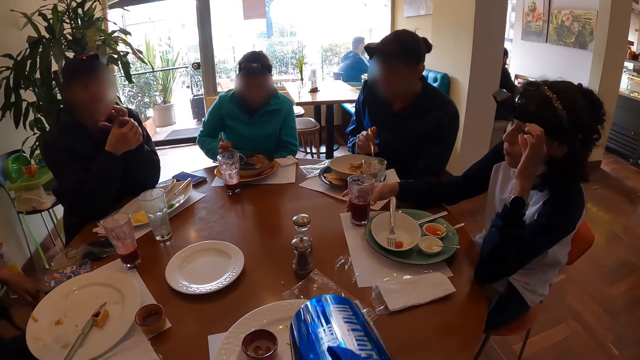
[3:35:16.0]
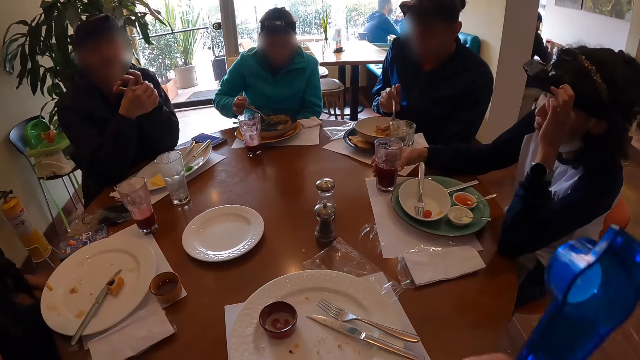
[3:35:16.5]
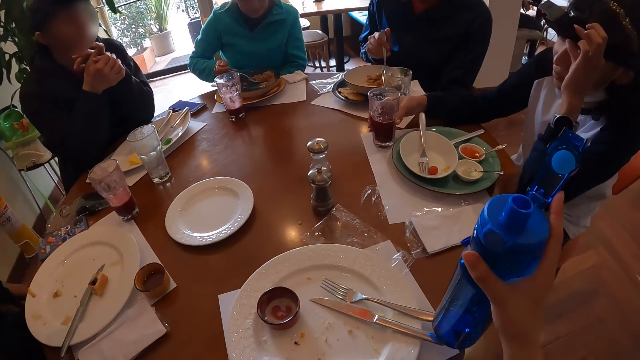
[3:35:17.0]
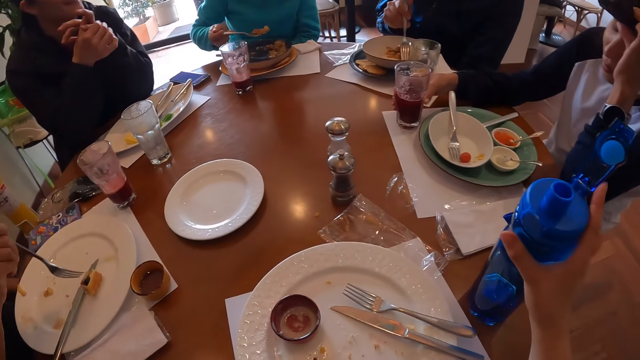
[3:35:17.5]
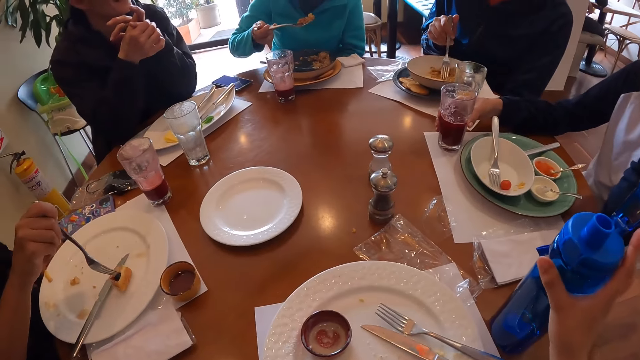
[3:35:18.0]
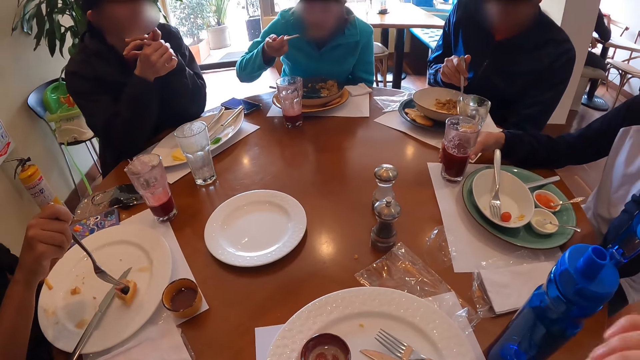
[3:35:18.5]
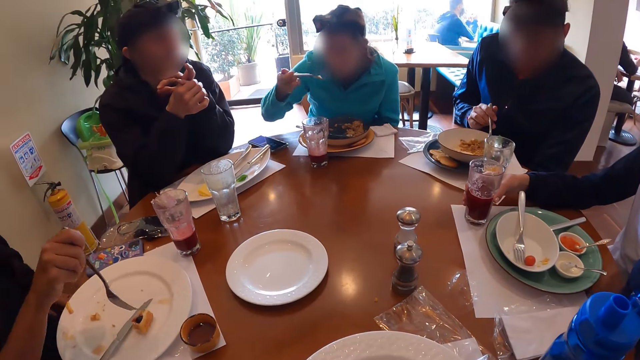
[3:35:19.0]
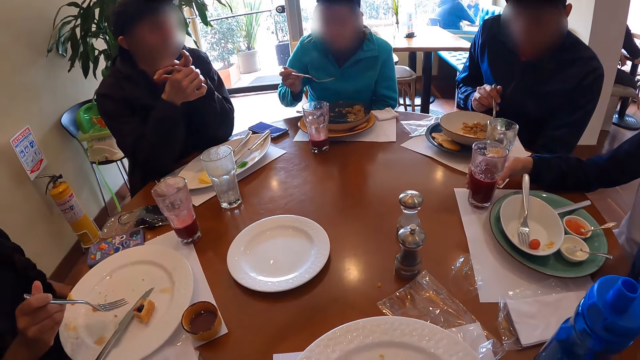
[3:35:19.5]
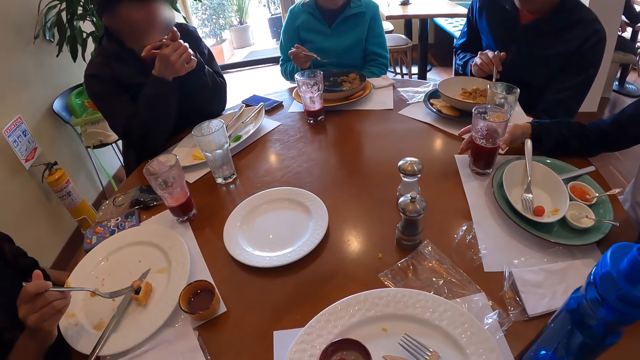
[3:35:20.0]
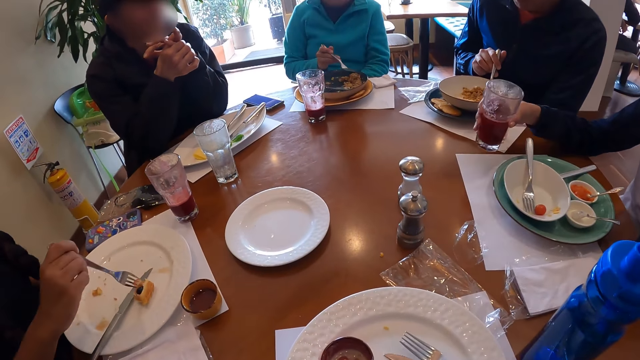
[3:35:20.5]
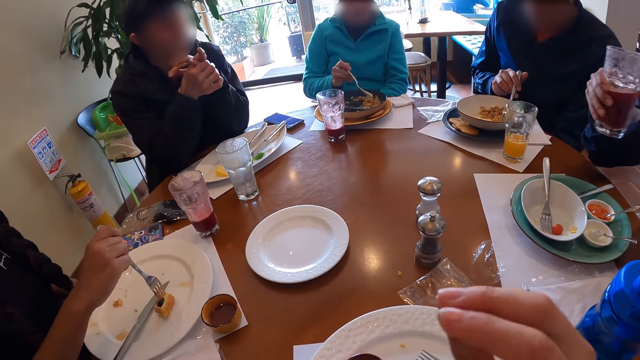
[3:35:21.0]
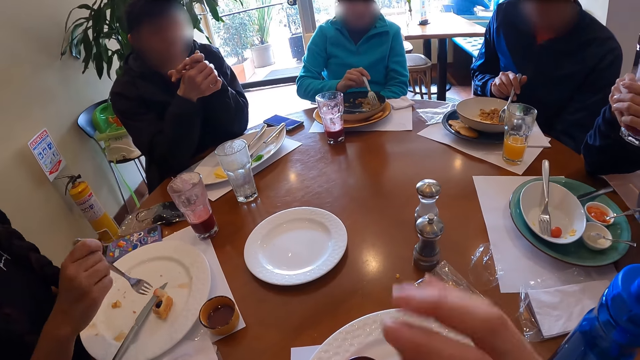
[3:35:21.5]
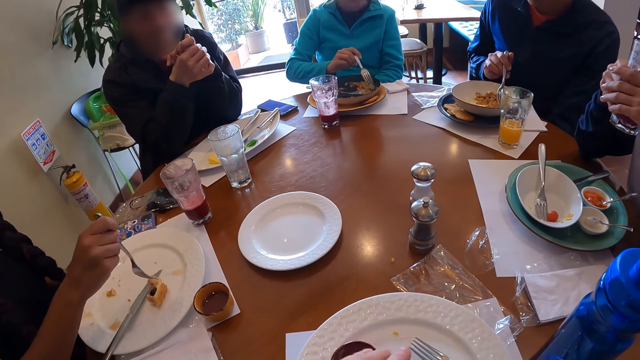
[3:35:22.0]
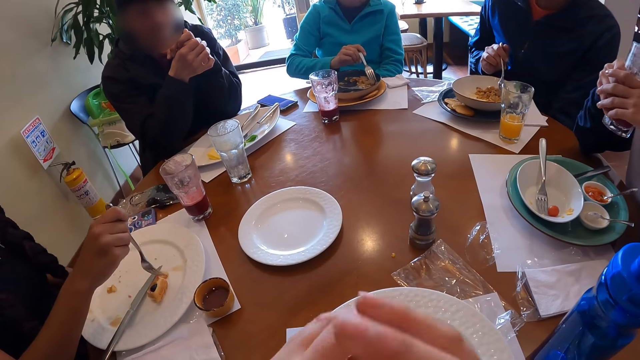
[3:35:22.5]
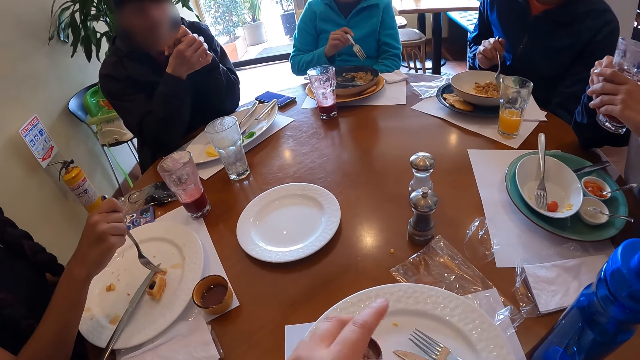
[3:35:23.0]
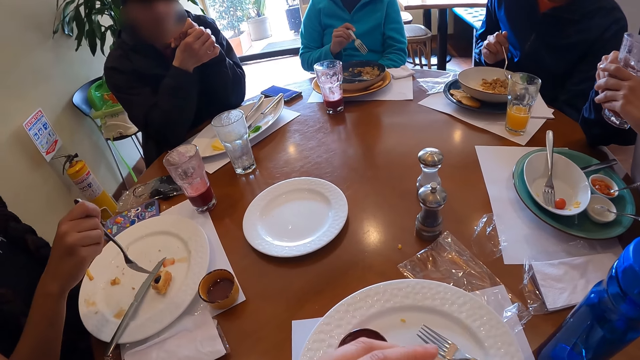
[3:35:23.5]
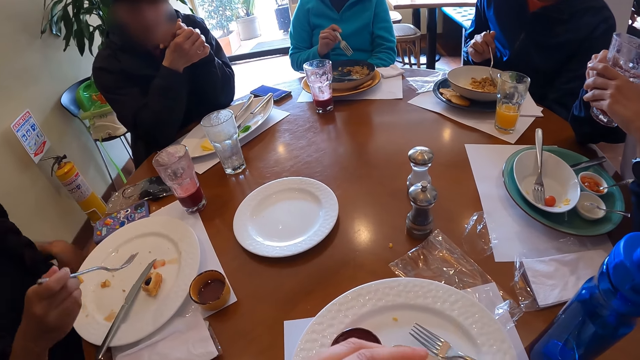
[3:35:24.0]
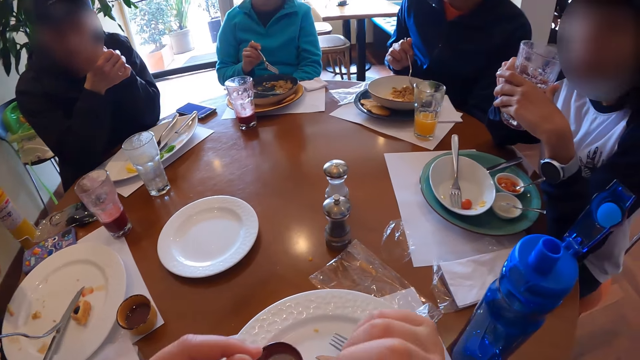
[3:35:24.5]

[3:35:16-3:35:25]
A woman picks some porridge with the fork in her right hand. The camera wearer places the bottle on the table with her right hand. Another woman picks waffles from the plate with the fork in her right hand. The first woman eats from the fork in her right hand. A third woman picks the cup from the table with her right hand. The first woman moves some porridge with the fork in her right hand. The third woman holds the cup with both hands.

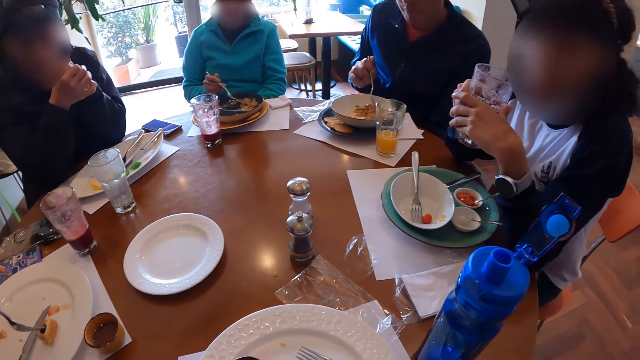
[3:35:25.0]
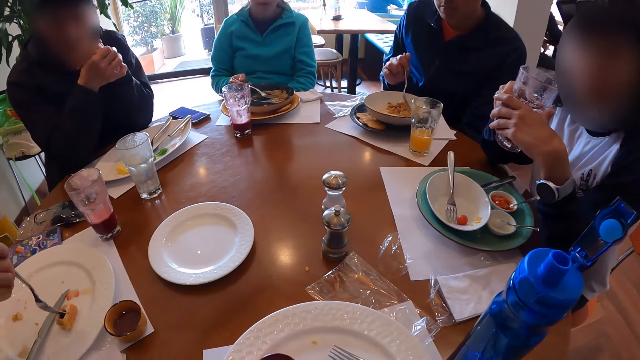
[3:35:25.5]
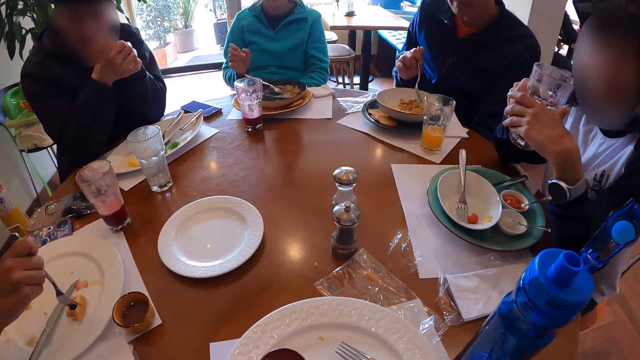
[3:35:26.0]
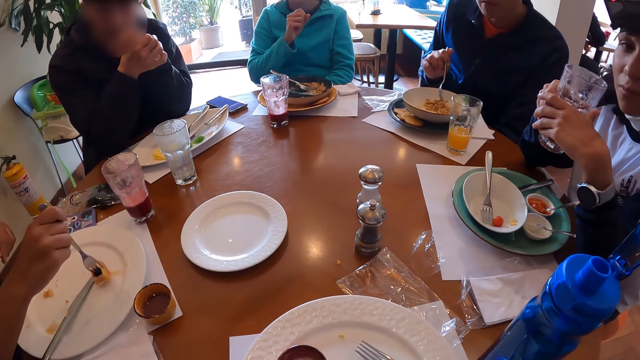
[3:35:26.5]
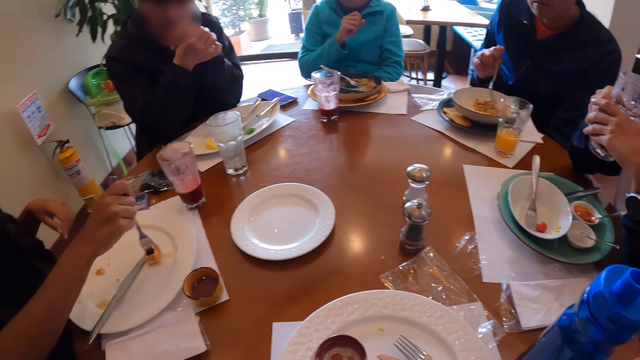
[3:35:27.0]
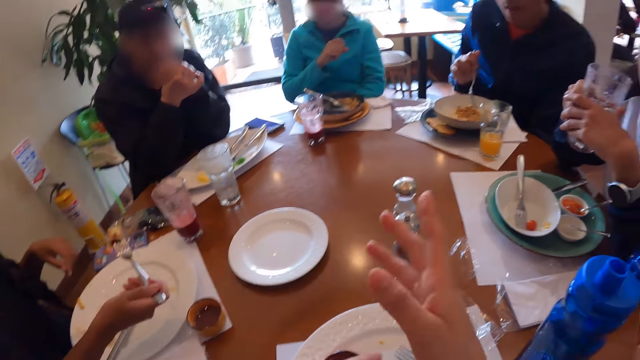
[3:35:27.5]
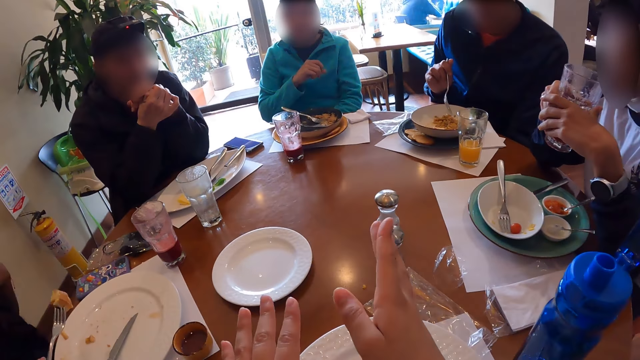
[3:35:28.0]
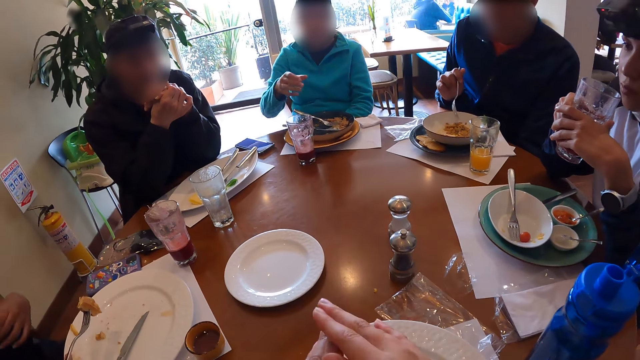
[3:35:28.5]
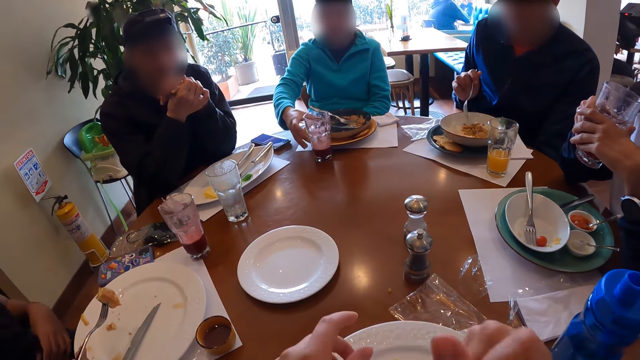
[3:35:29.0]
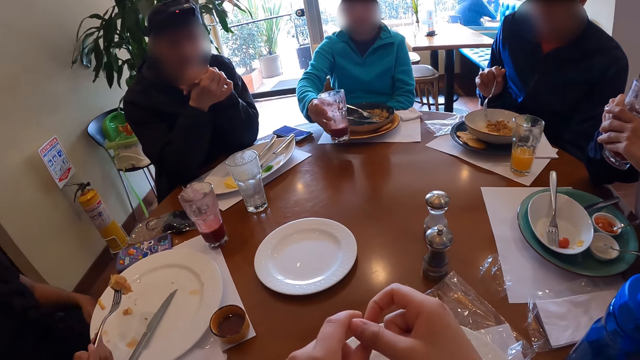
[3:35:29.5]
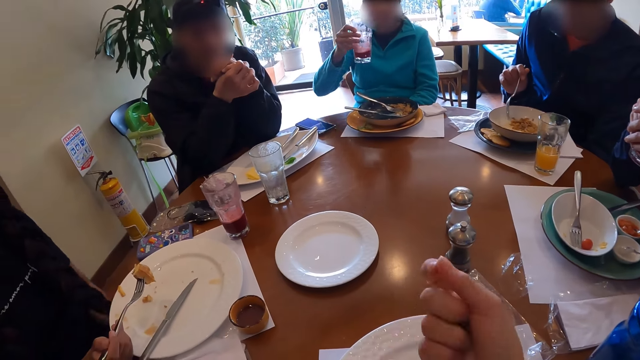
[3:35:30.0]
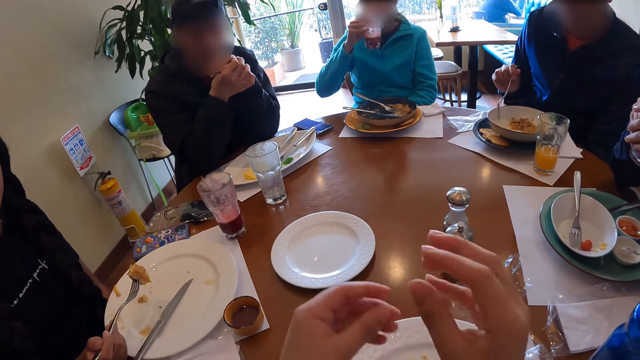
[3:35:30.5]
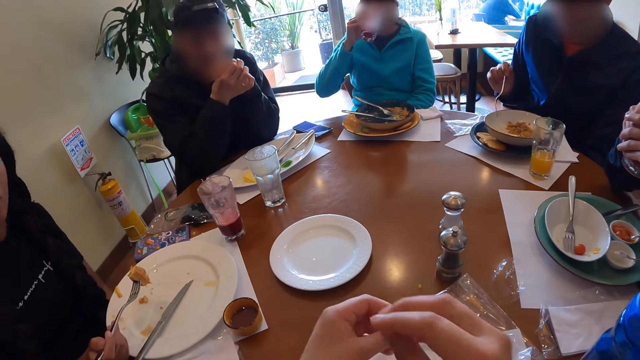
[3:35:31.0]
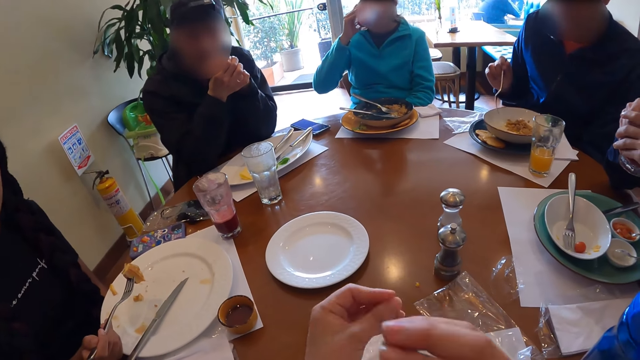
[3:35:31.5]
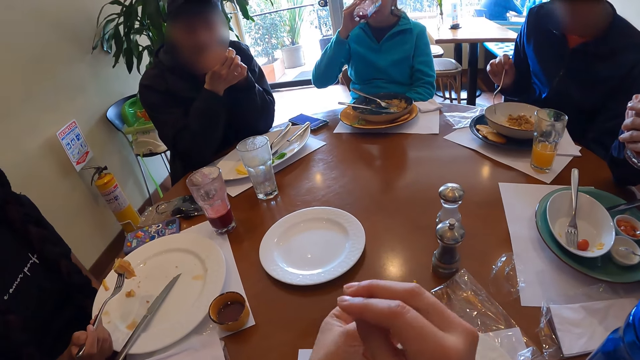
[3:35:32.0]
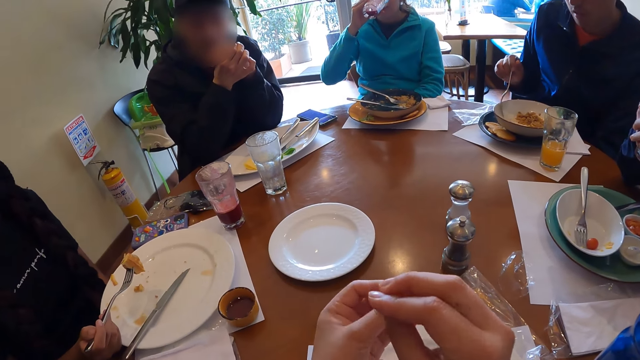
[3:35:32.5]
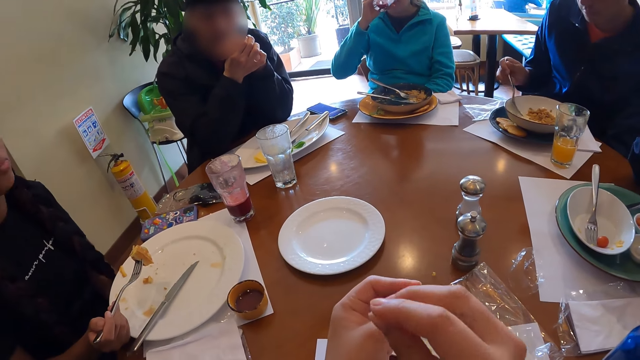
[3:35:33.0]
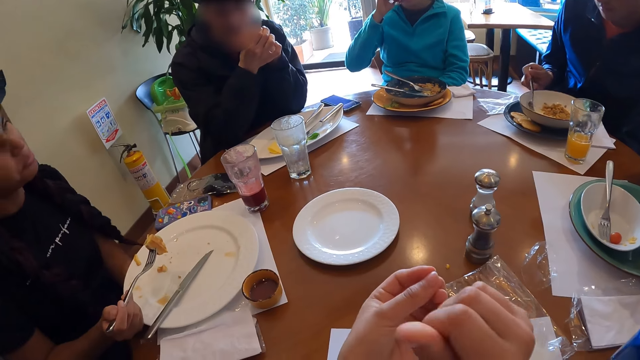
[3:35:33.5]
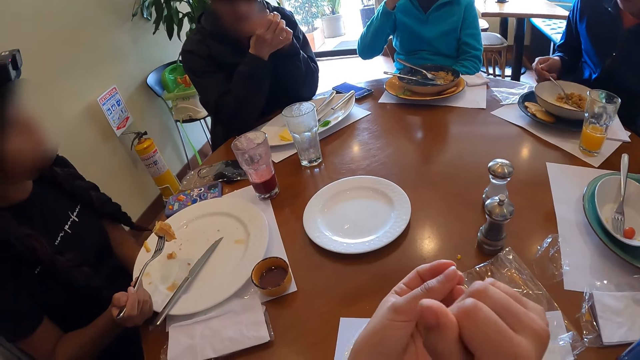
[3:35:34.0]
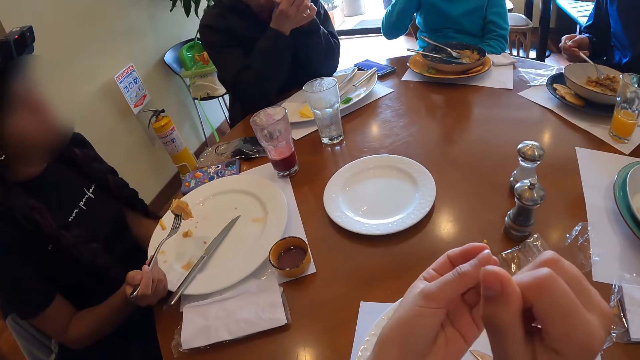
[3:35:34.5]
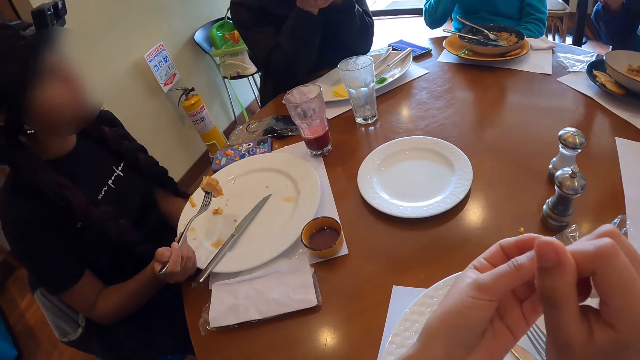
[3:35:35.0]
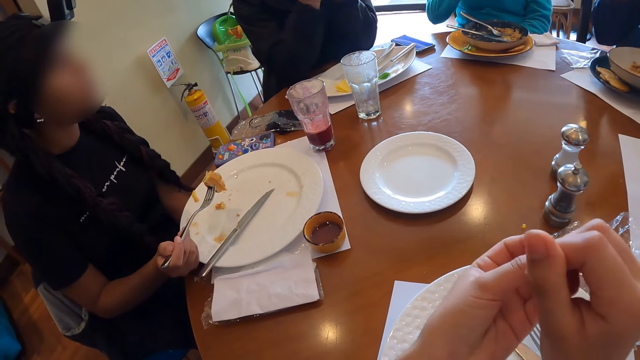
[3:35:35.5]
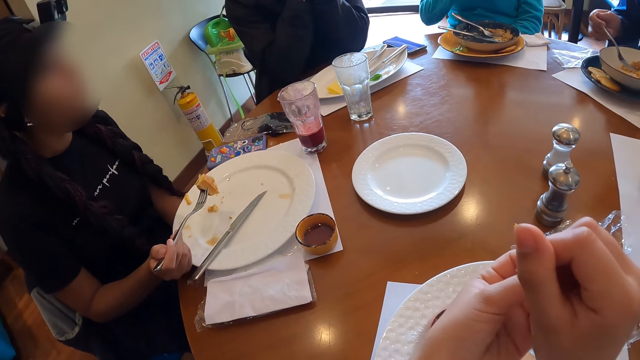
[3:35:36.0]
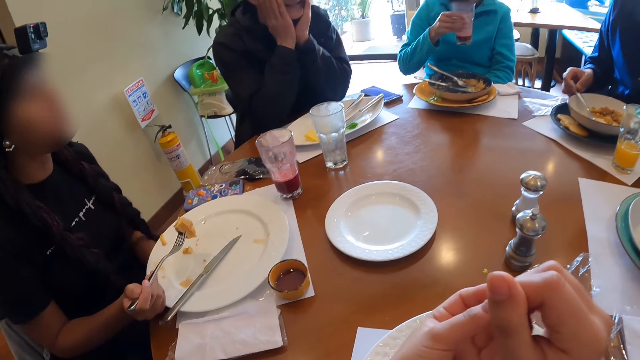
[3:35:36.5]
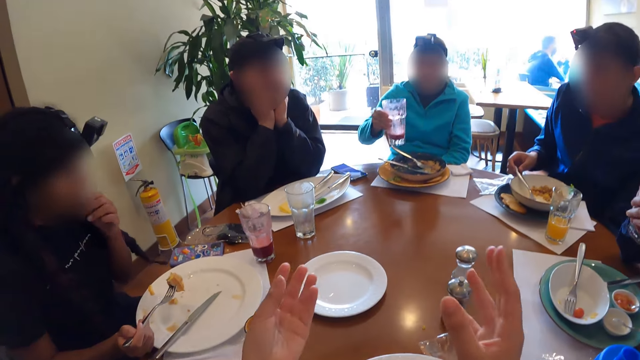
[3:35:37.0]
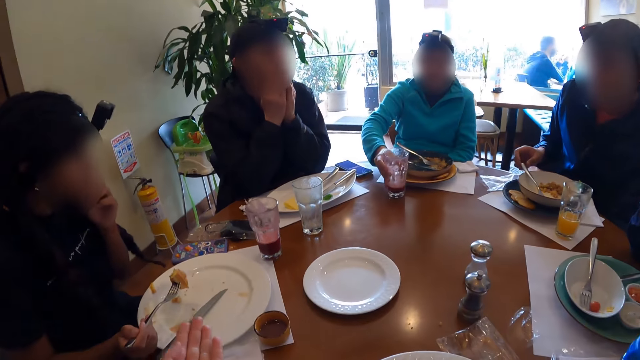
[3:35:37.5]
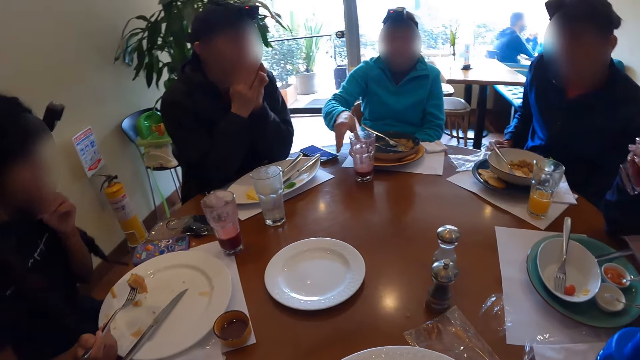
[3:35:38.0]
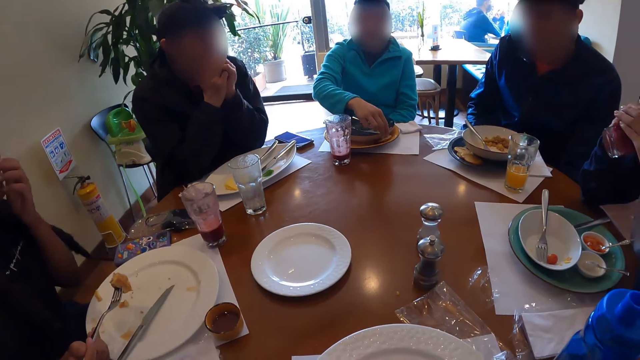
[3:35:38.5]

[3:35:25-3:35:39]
A woman places the fork in the plate on the table with her right hand. Another woman scoops food. The first woman picks the cup of soft drink from the table with her right hand. The first woman drinks from the cup of soft drink in her right hand. The camera wearer makes a gesture. A man picks some porridge in the white plate with the fork in his right hand. The man places the fork in the white plate with his right hand. The first woman places the cup of soft drink on the table with her right hand. The first woman picks a slice of pancake from the plate on the table with her right hand.
